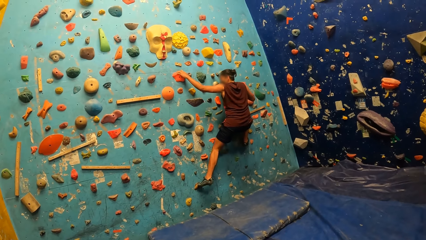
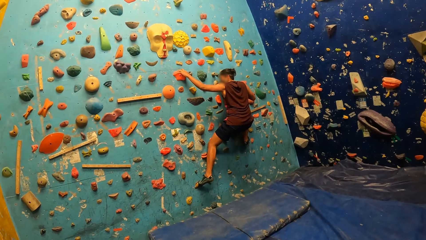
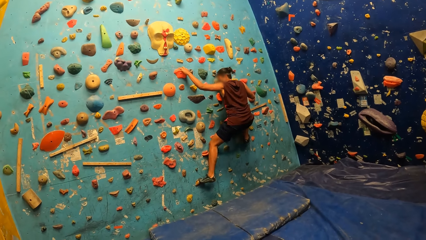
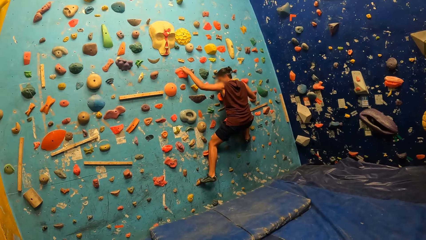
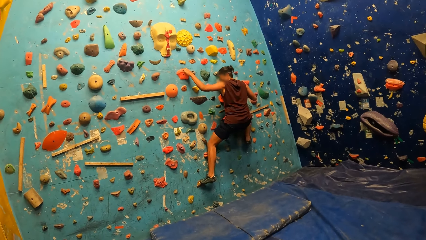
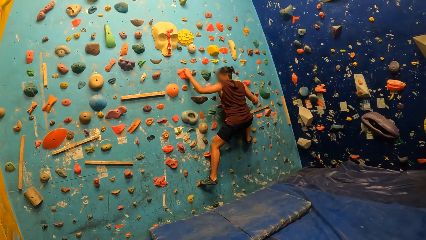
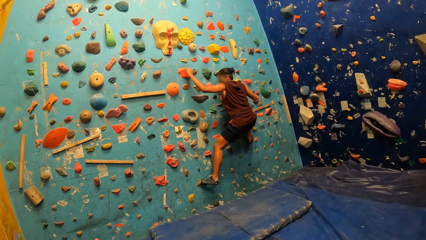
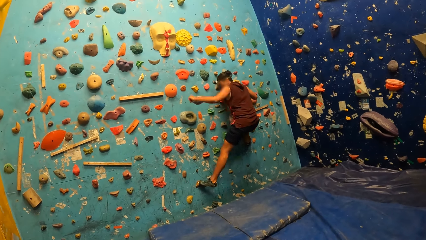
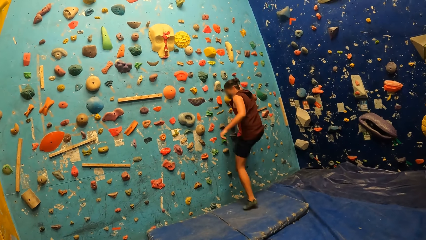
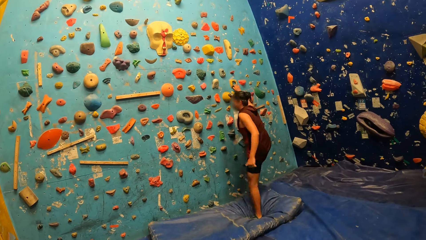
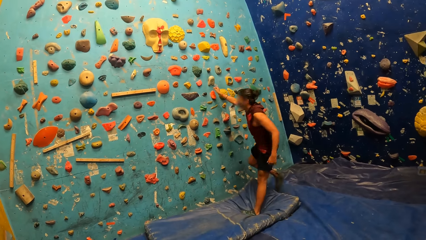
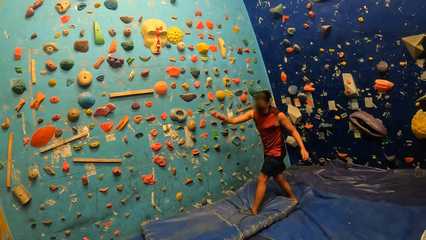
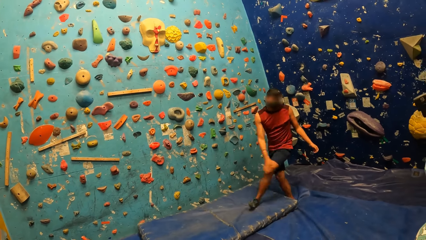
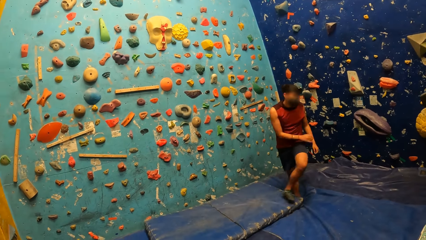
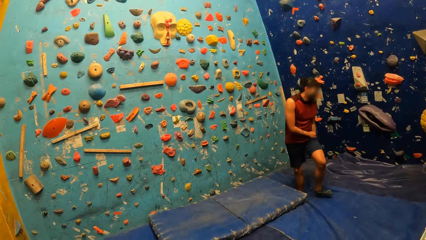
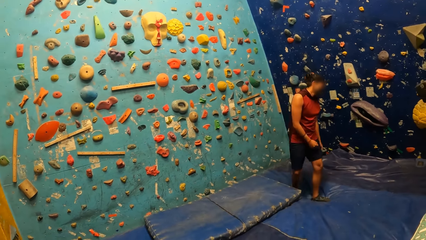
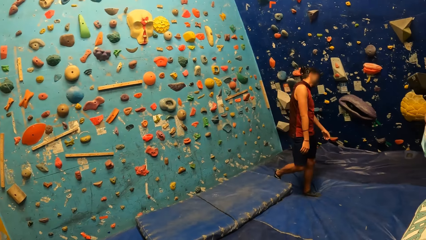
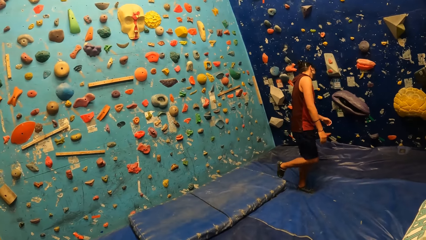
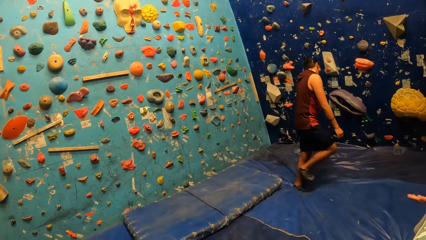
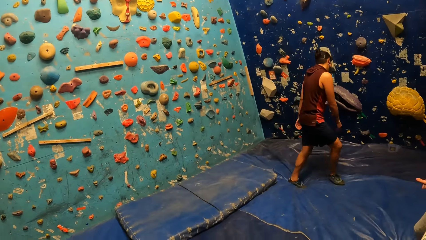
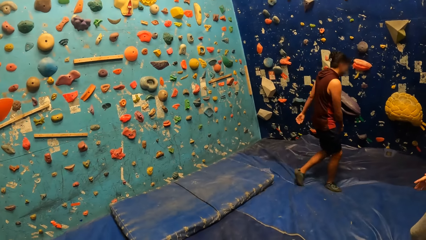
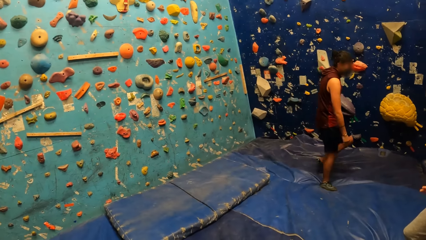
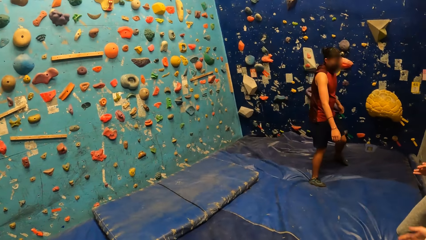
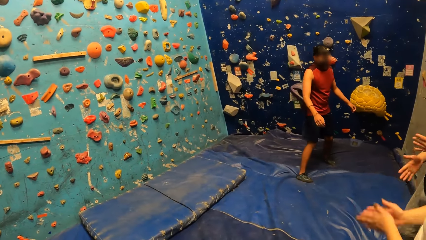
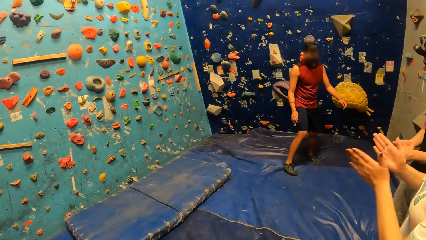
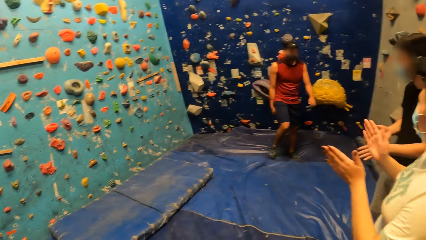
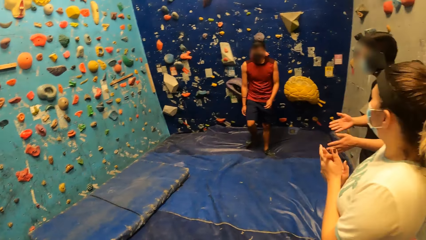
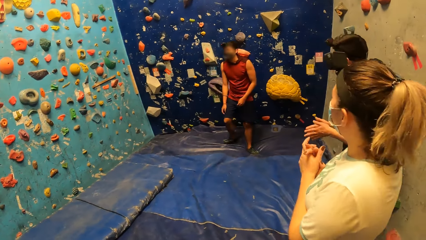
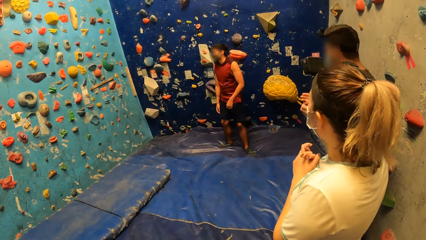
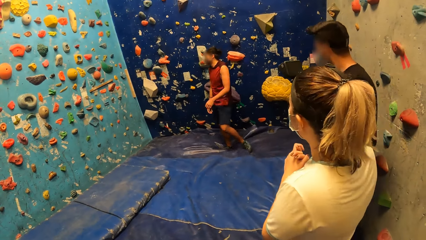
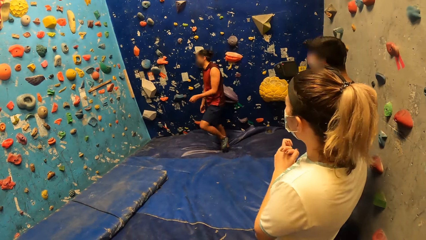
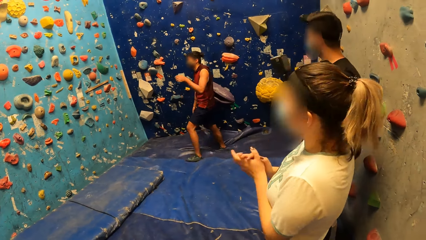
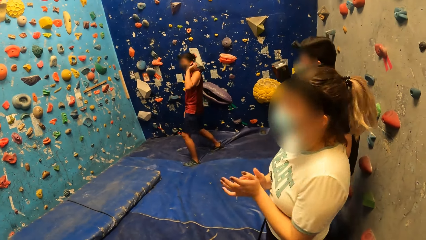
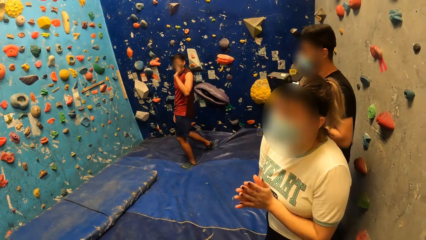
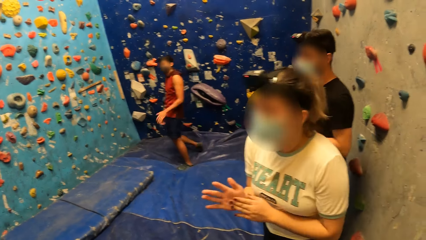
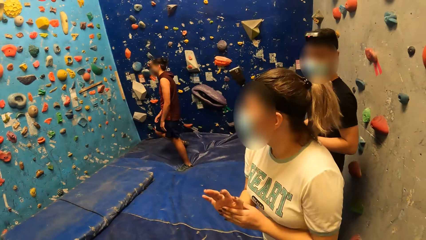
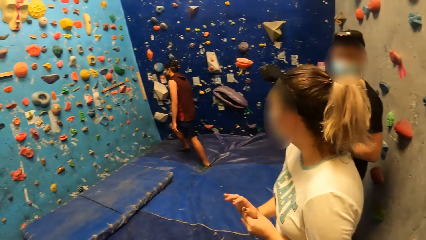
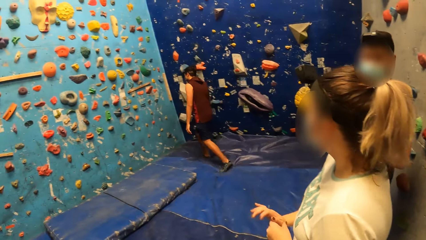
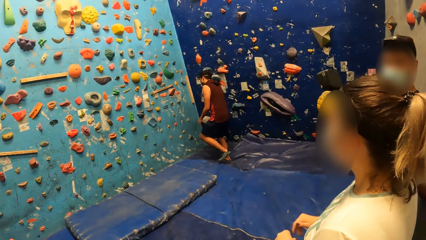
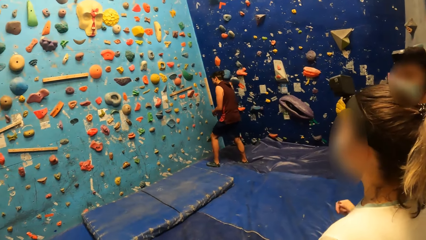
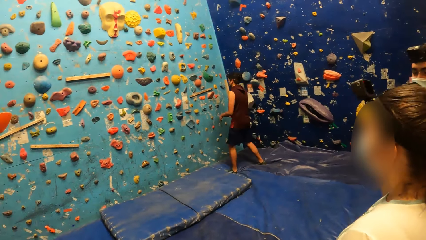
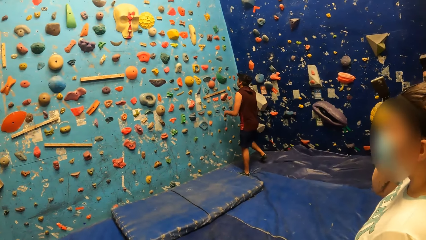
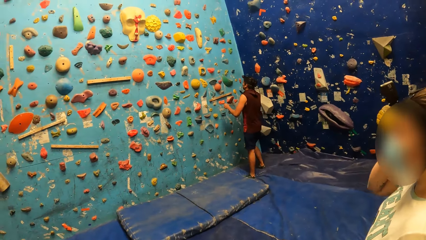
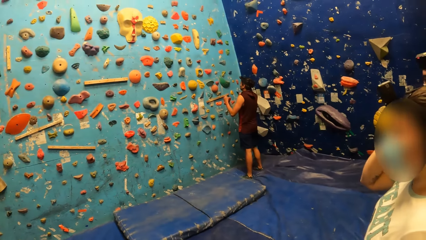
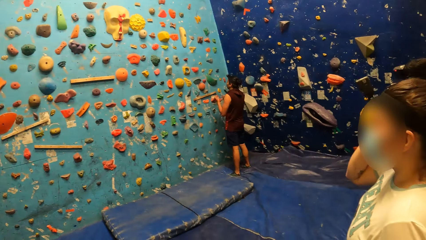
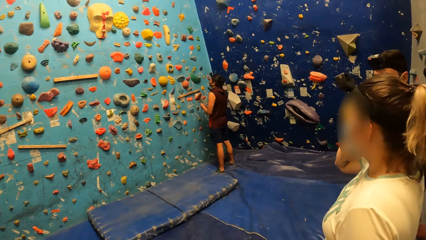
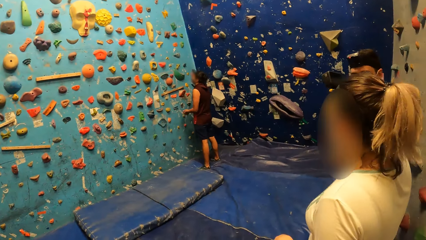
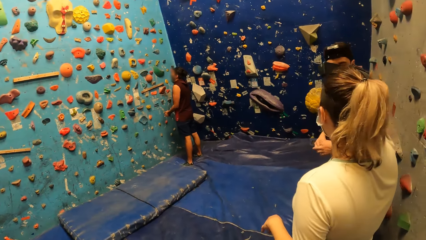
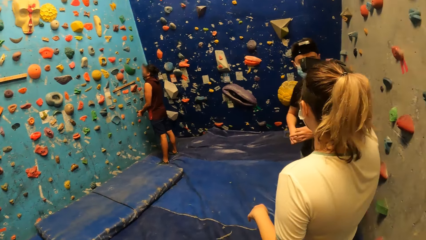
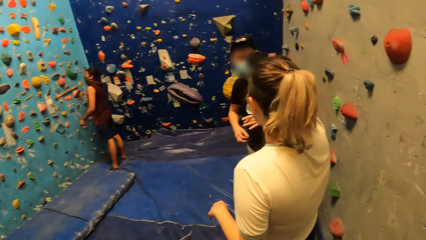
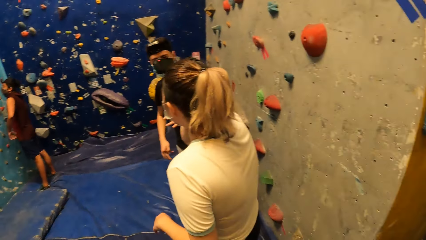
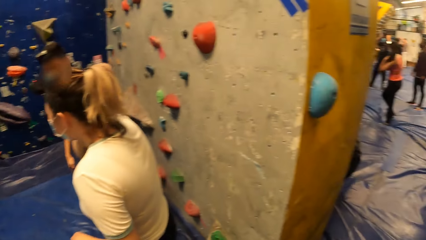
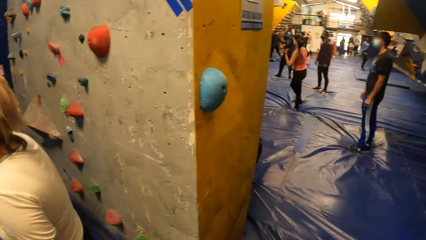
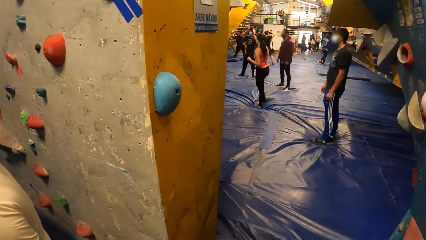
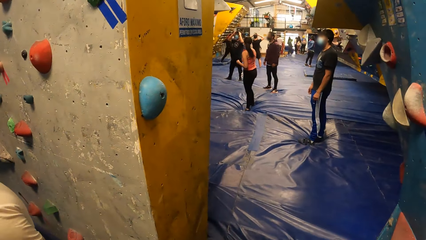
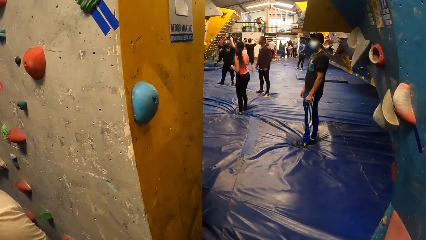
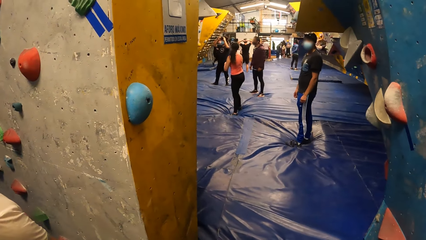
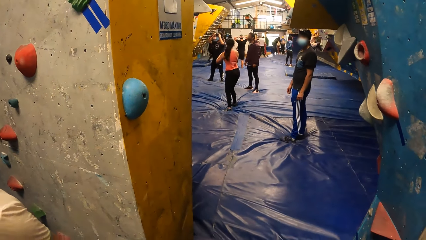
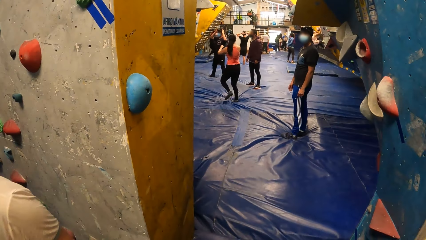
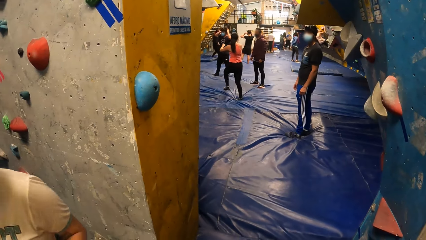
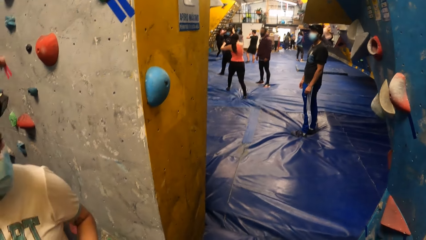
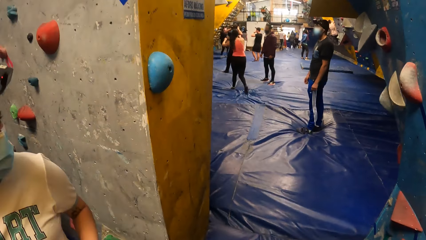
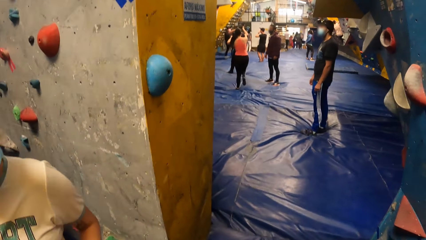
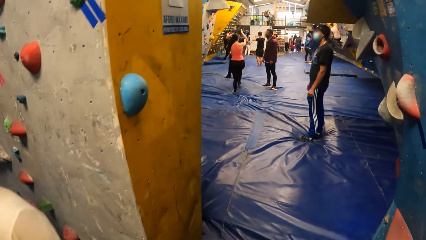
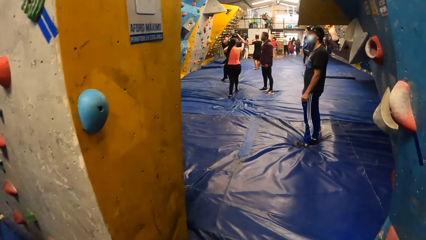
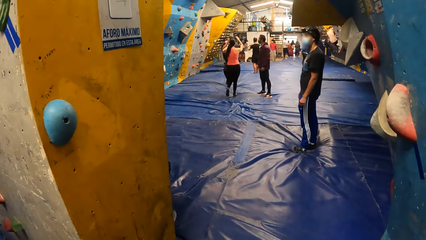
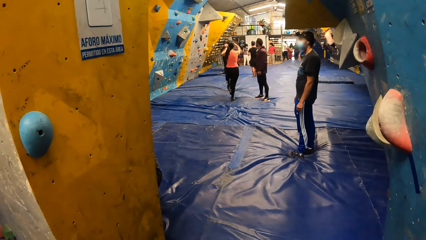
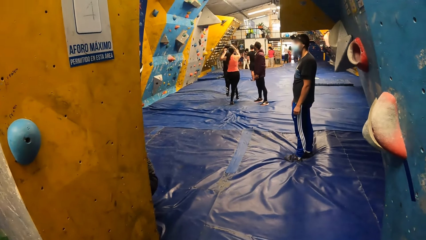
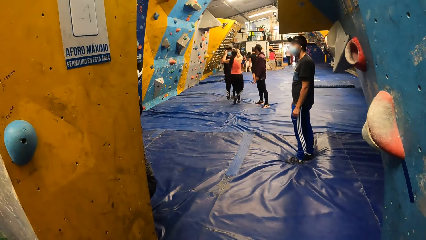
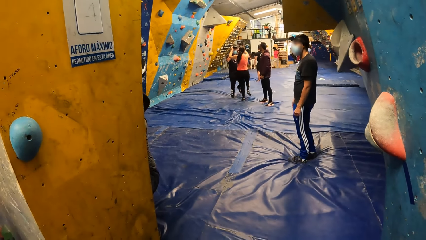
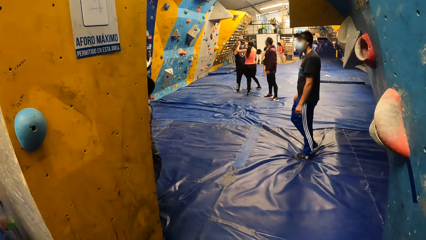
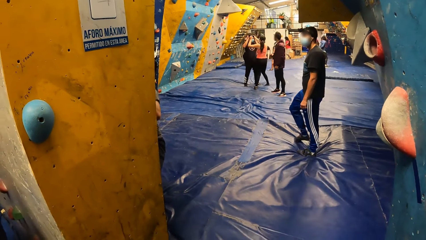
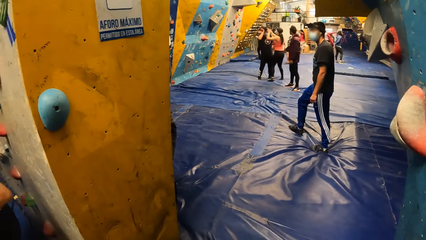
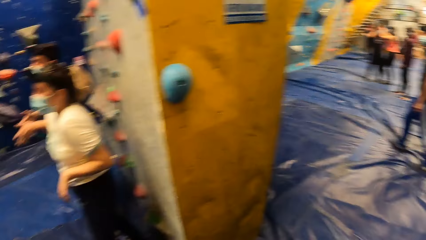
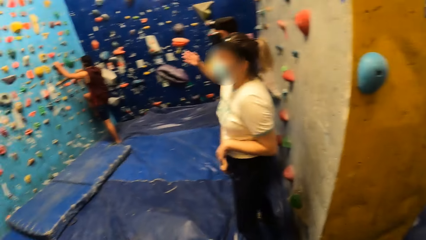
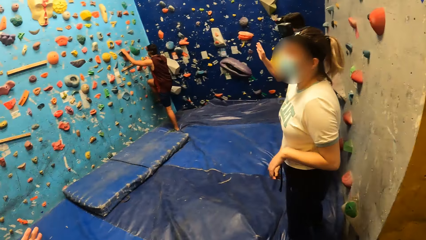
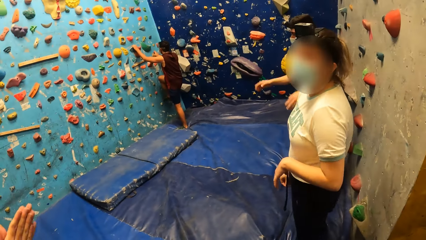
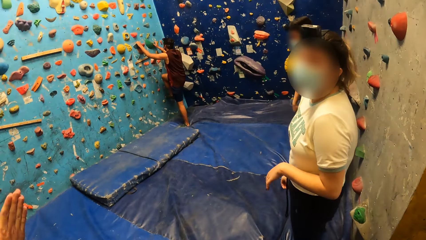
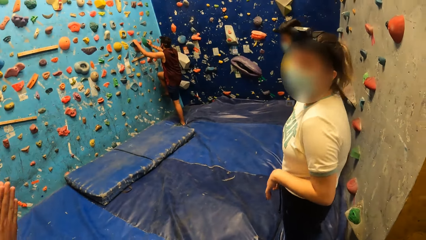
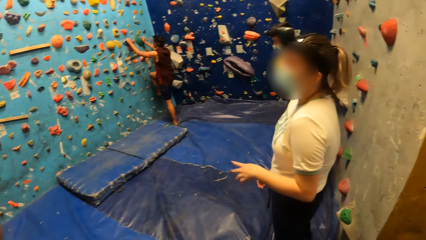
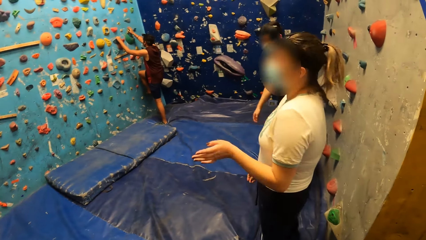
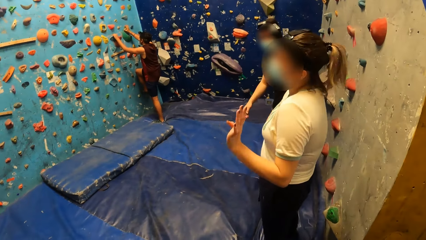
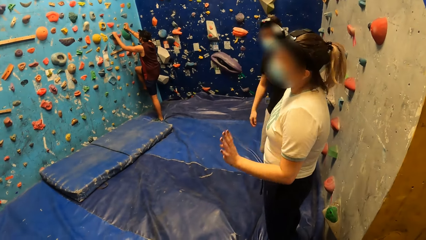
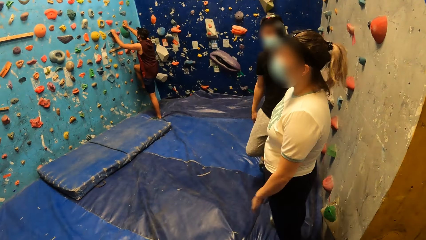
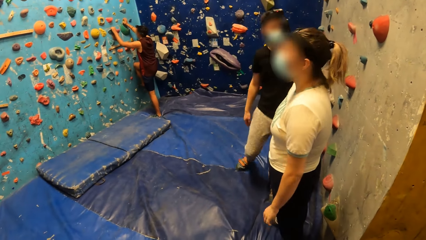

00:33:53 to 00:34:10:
A man jumps down. The man climbs down from the wall. Another man and a woman clap for the first man. The first man claps the hands with the woman. The first man walks towards the wall. The second man interacts with the woman. The camera wearer moves around the room. They turn backwards. The woman turns back. The camera wearer turns forward. The woman interacts with a third man. The first man holds the wall with both hands.
